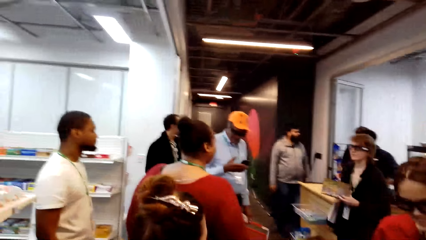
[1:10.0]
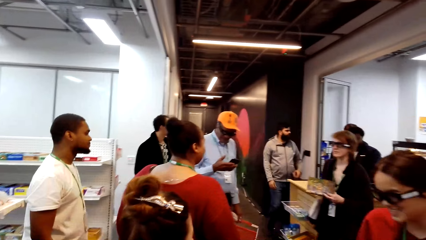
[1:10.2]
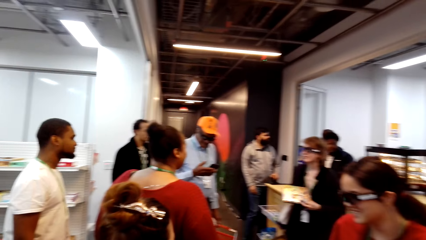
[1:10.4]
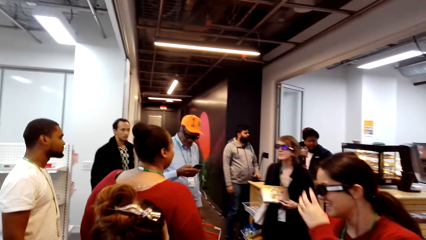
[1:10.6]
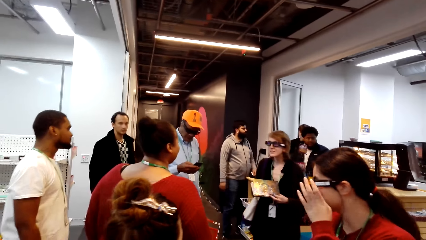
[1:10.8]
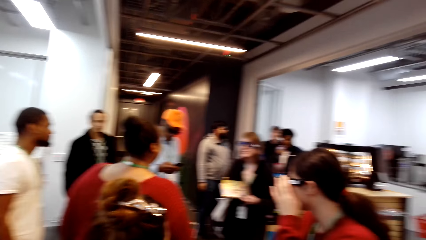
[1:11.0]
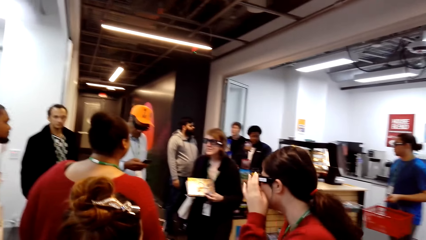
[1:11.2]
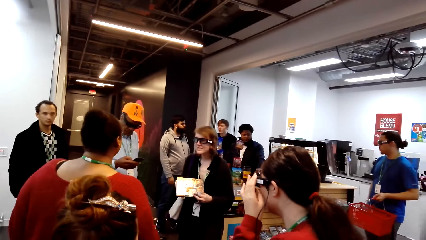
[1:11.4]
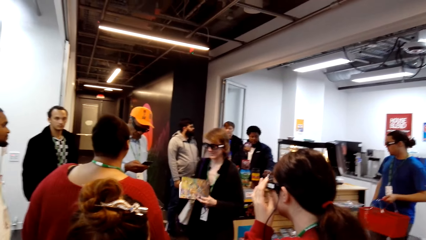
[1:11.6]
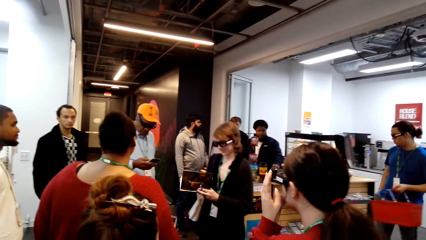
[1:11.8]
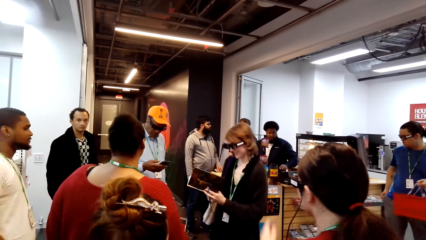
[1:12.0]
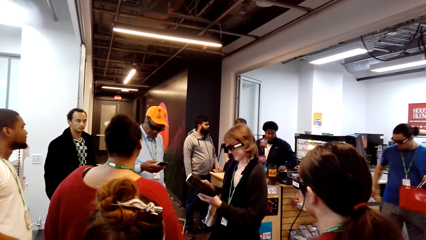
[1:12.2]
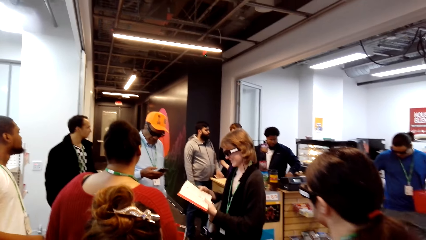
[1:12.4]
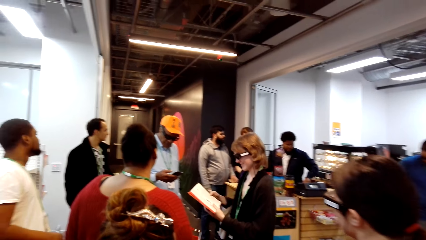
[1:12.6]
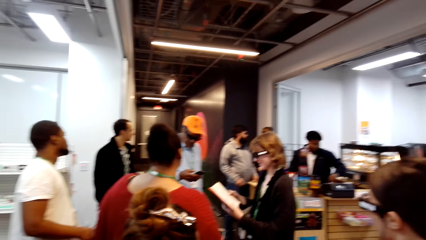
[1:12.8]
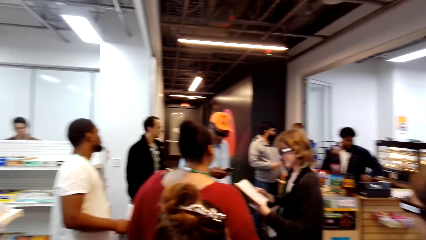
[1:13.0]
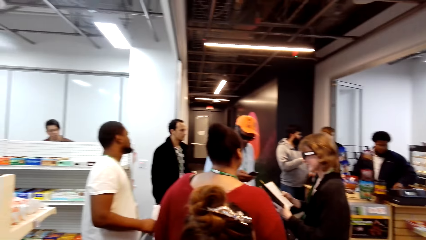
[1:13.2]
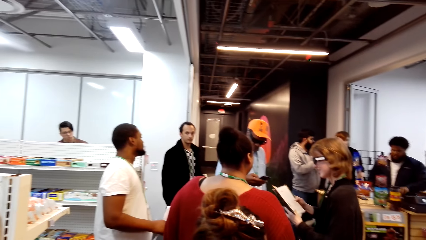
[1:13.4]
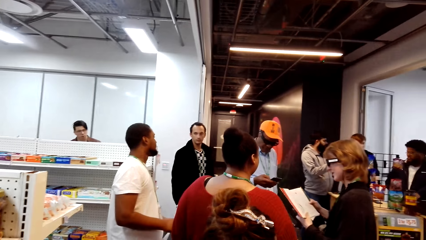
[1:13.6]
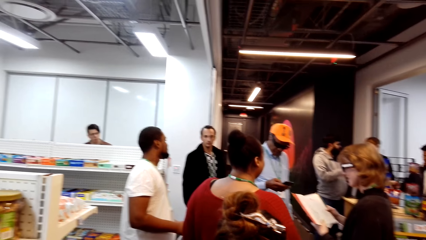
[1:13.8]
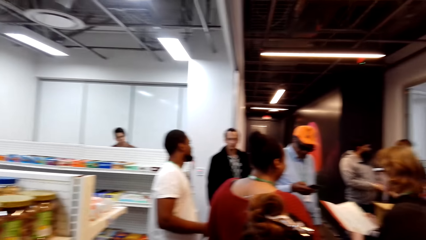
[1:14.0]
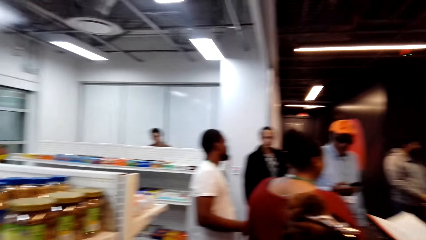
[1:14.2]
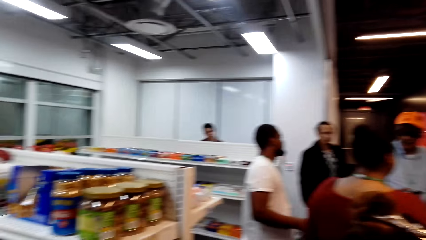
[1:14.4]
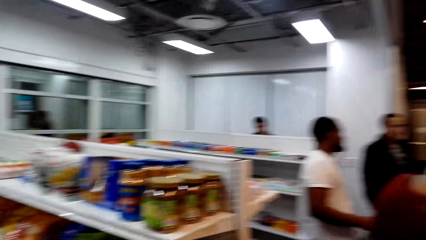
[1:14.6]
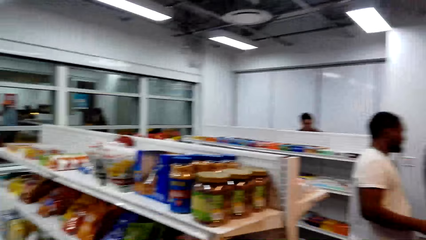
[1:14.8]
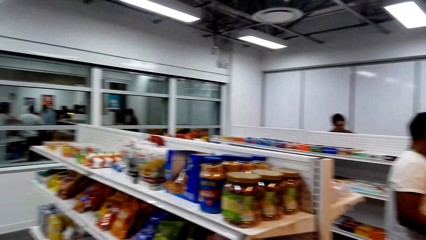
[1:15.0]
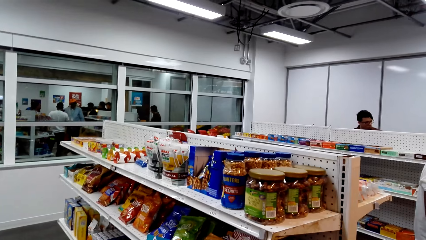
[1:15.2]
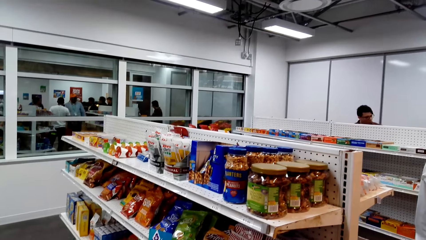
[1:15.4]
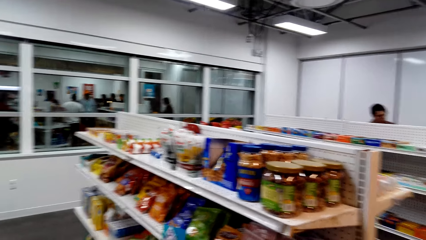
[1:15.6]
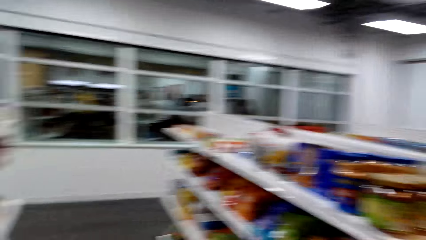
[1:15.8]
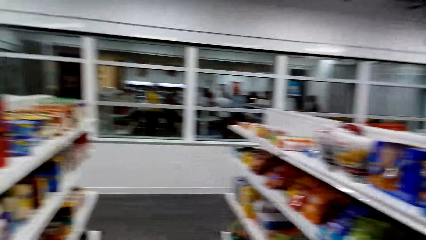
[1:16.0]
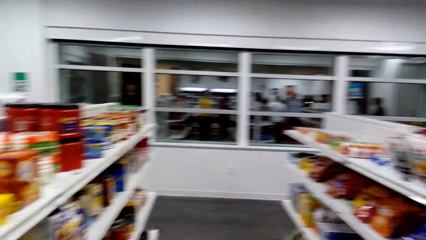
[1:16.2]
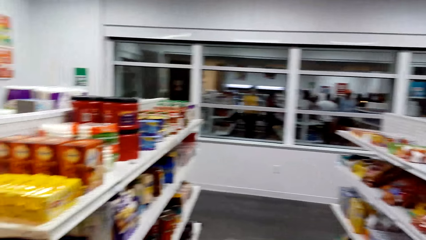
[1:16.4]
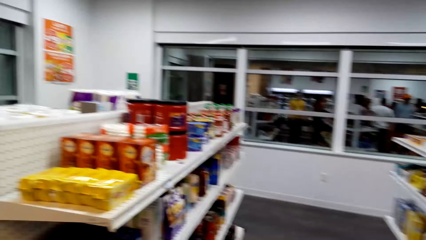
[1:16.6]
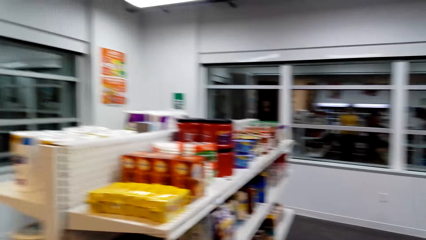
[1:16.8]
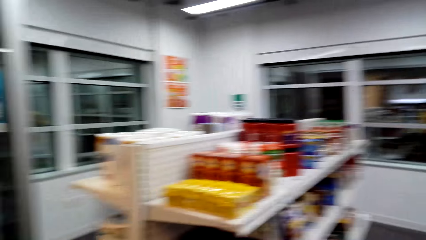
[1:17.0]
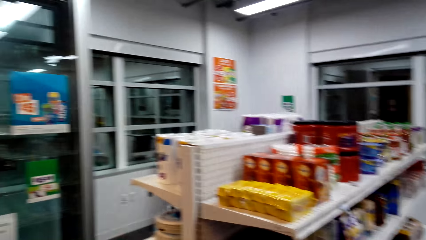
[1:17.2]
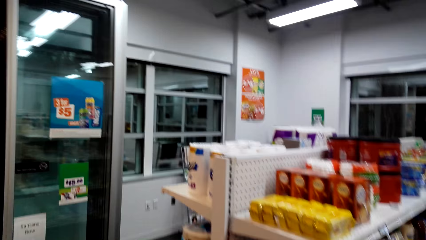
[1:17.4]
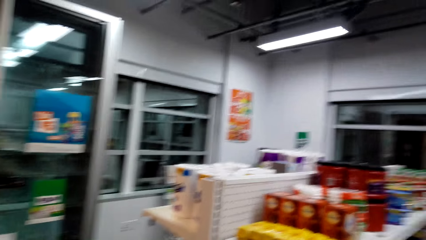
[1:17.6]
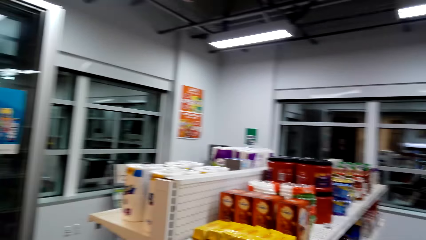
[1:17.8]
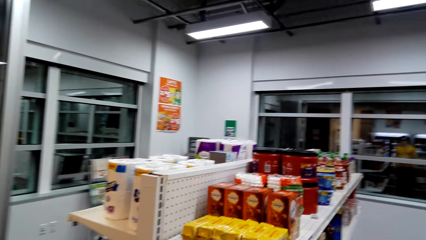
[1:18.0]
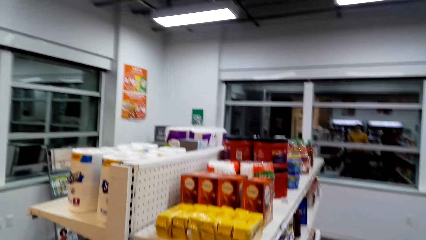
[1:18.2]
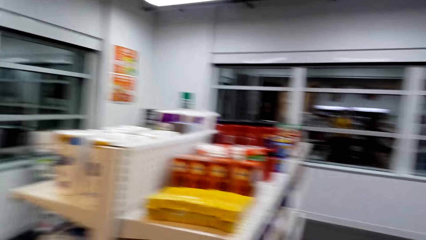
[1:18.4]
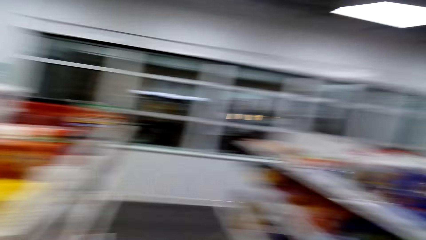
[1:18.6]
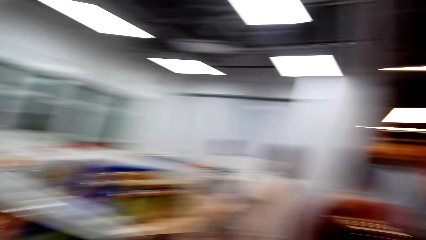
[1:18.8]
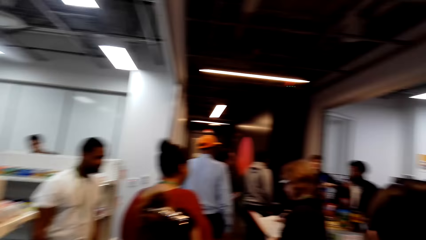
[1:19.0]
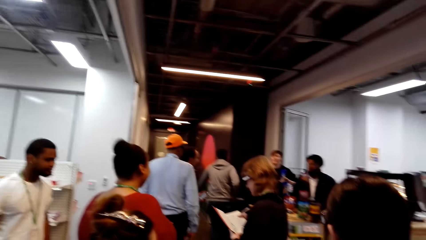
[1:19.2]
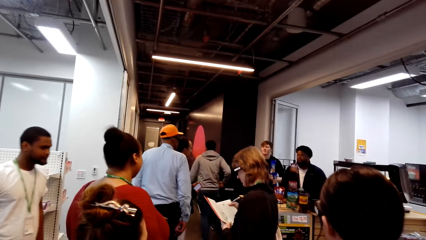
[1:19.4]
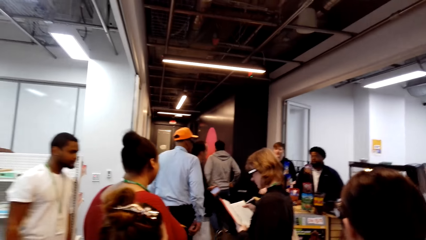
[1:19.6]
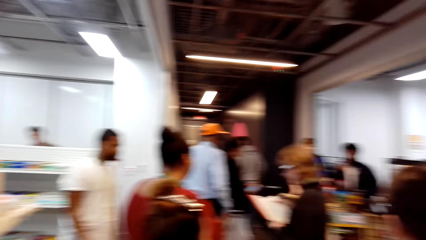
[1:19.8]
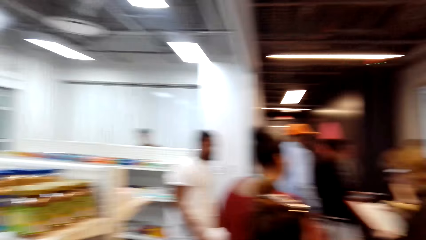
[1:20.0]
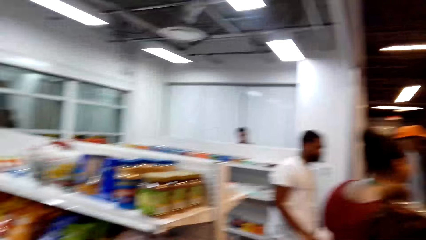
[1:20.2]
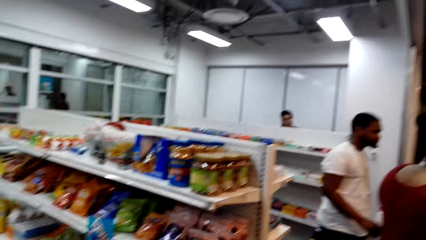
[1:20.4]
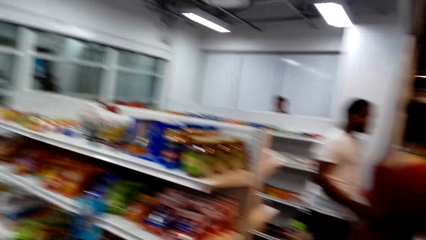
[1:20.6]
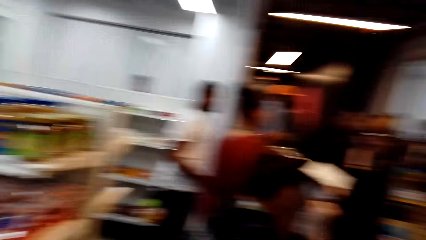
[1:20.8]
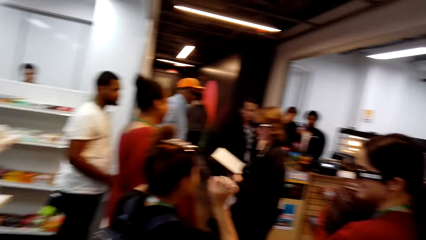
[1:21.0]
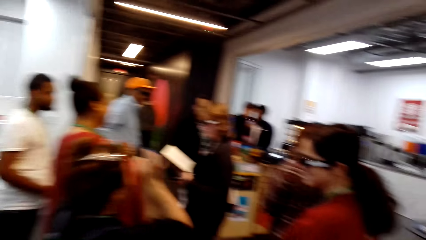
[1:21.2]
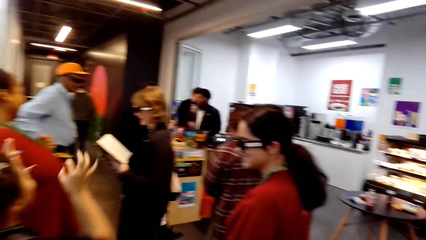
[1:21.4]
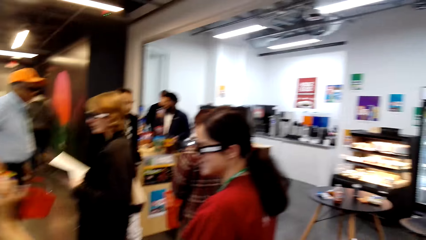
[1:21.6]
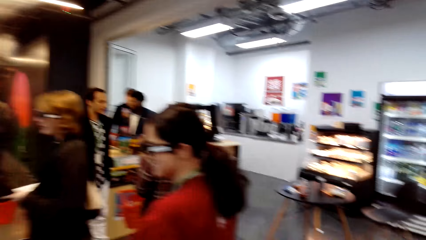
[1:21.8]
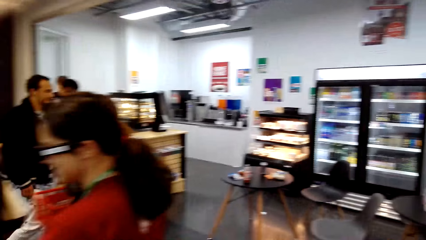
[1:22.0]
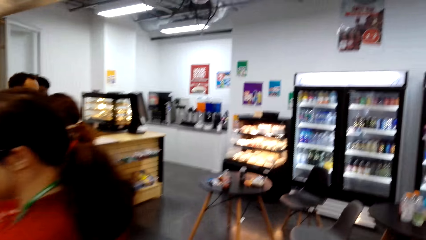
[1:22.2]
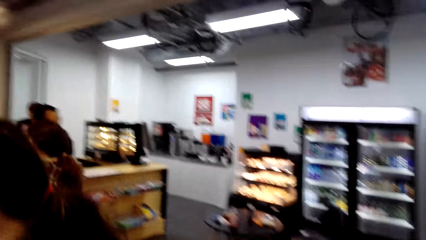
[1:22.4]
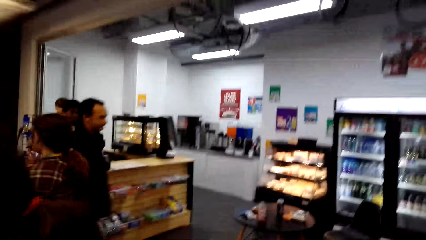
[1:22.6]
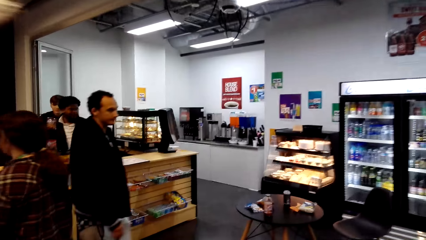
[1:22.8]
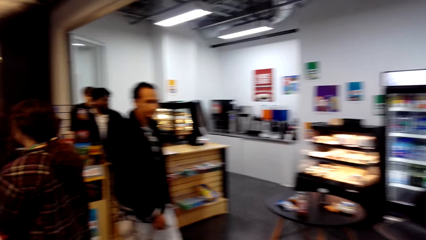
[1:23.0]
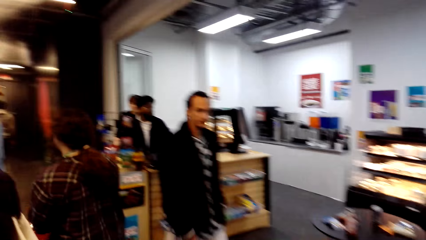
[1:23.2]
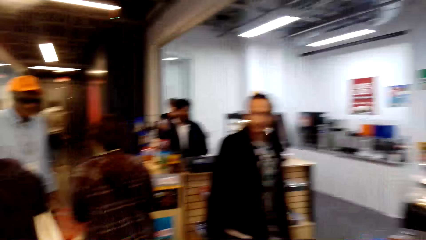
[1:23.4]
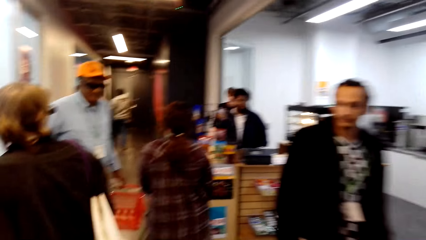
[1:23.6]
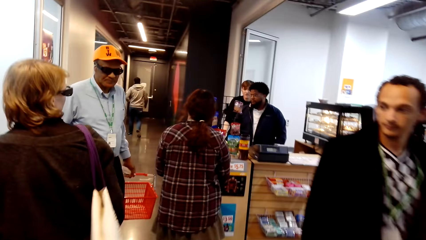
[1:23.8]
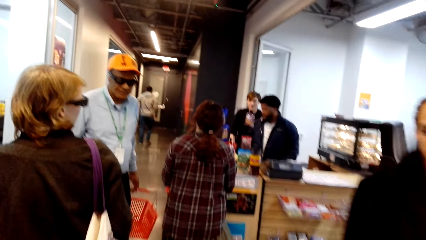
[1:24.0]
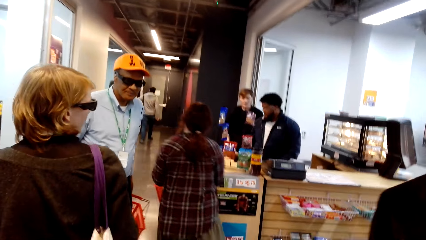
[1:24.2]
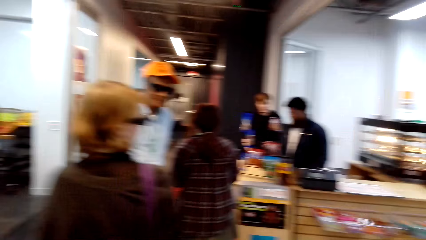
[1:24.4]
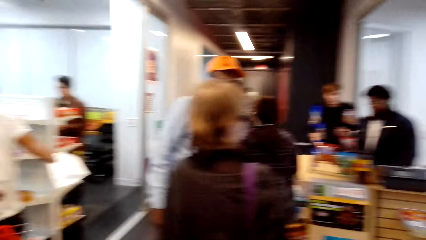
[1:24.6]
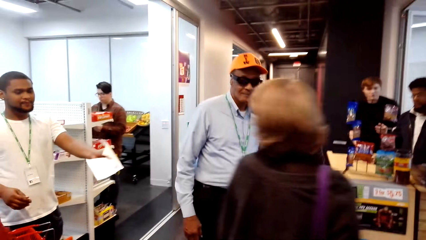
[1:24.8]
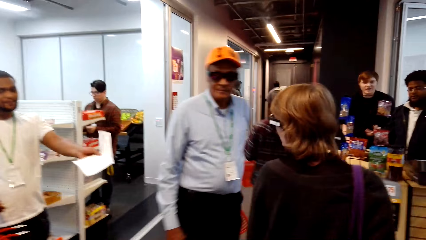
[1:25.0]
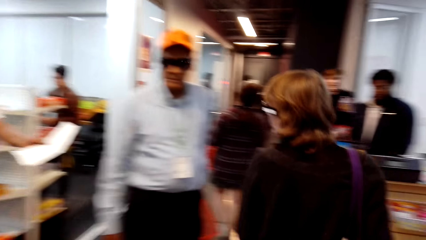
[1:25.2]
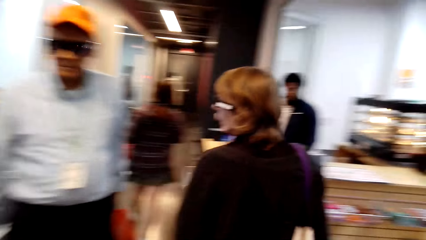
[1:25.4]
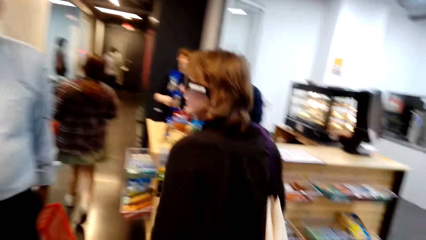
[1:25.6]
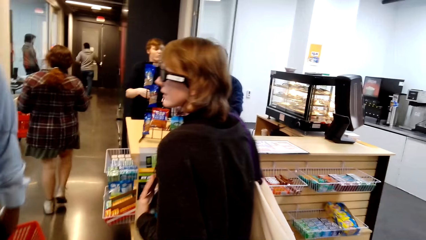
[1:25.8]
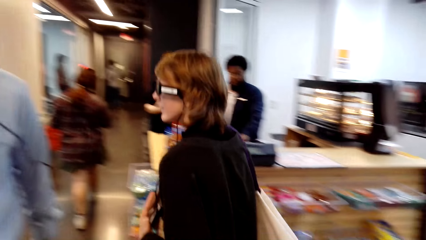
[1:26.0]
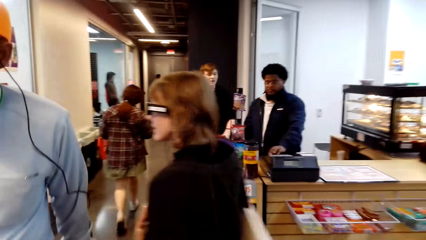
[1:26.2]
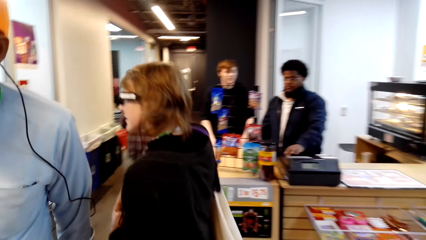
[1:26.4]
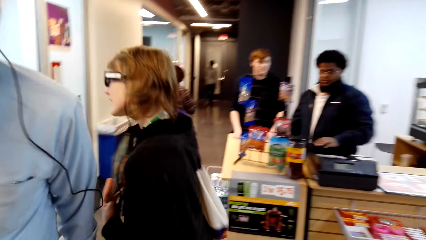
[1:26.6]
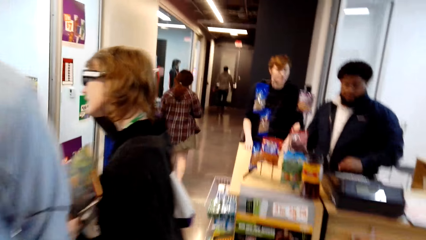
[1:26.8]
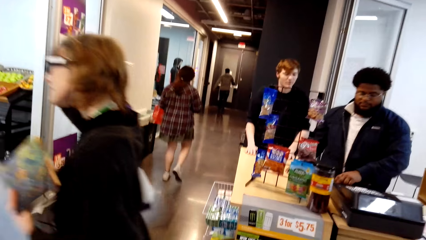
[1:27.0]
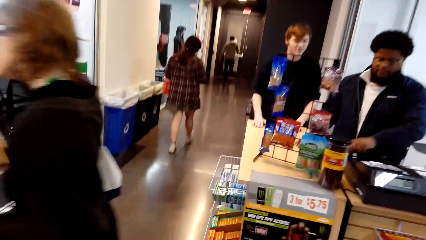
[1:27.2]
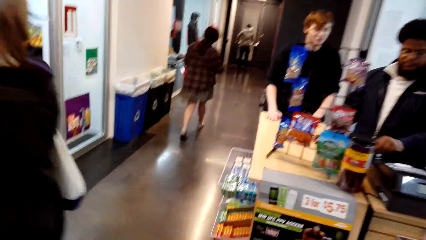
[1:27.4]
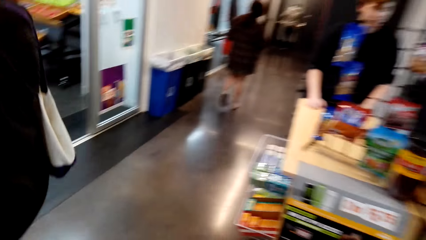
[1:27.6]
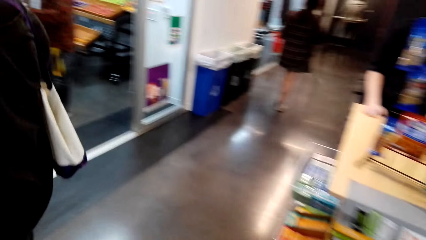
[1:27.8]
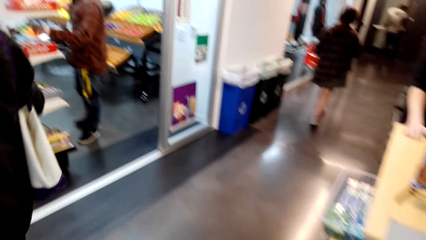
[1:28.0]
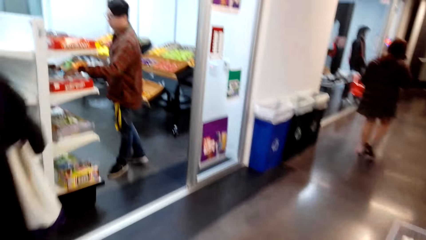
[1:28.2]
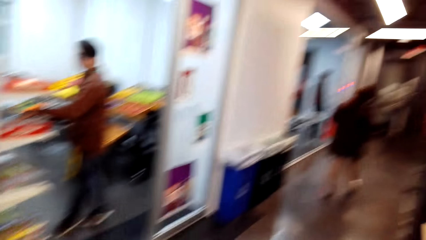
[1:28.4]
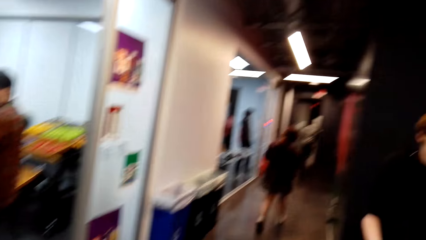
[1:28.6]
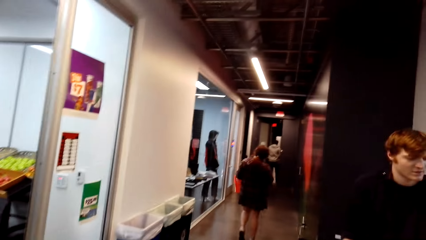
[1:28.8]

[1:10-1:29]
The camera wearer looks around. They walk around. A woman walks forward.
